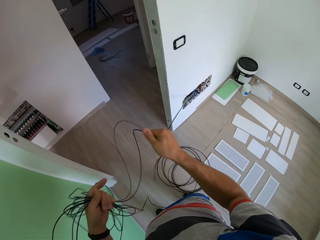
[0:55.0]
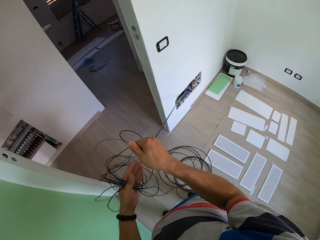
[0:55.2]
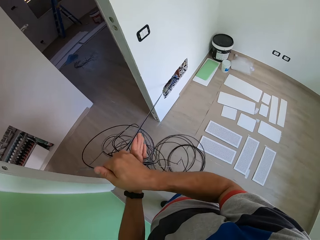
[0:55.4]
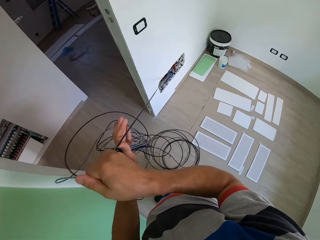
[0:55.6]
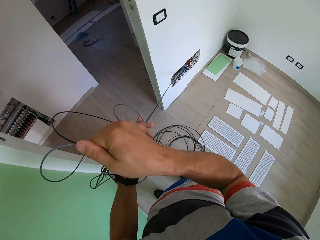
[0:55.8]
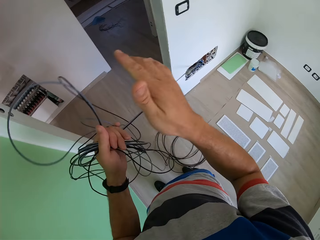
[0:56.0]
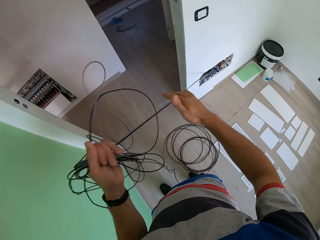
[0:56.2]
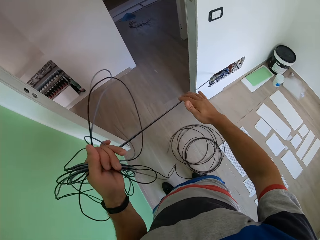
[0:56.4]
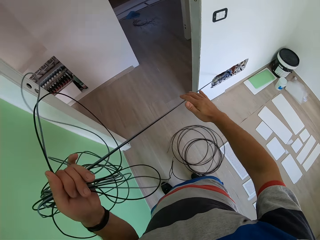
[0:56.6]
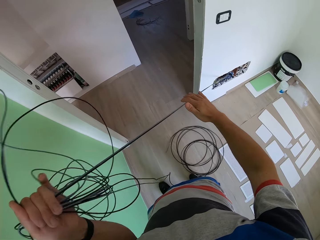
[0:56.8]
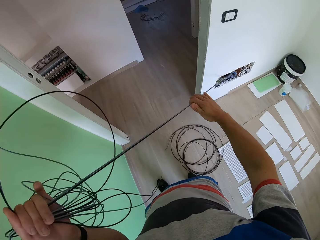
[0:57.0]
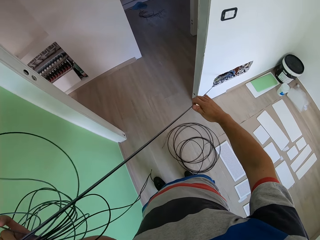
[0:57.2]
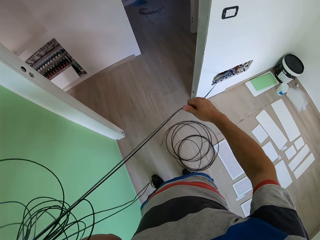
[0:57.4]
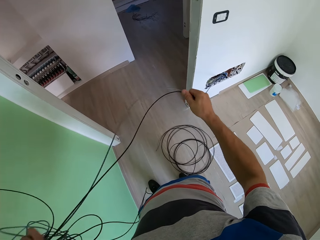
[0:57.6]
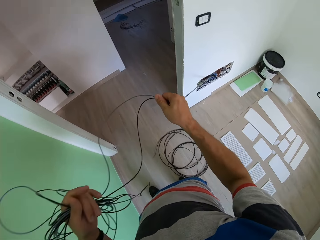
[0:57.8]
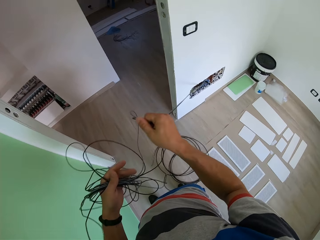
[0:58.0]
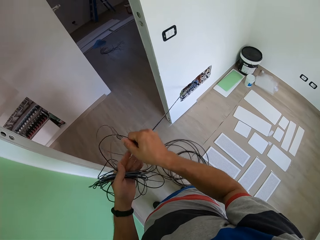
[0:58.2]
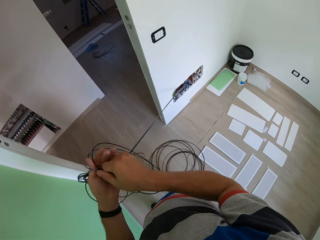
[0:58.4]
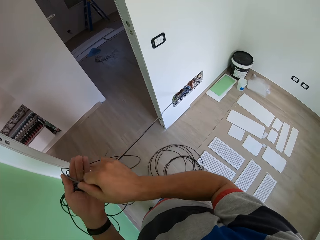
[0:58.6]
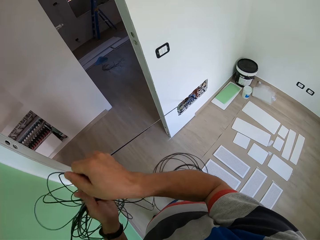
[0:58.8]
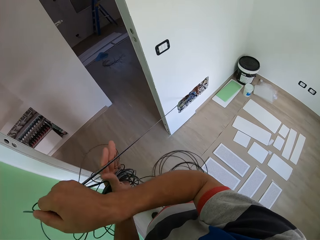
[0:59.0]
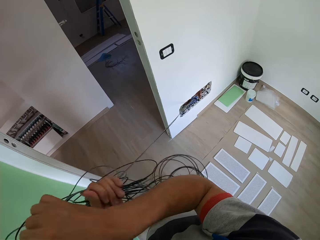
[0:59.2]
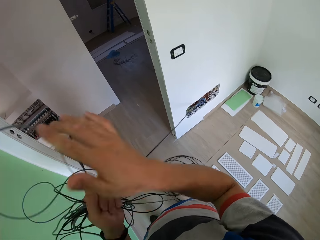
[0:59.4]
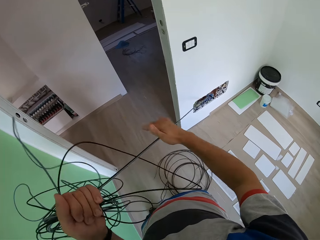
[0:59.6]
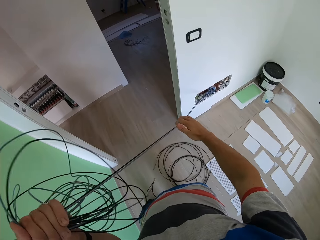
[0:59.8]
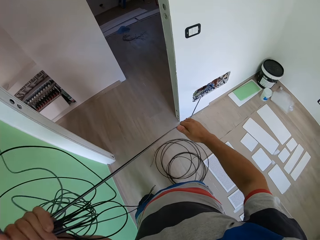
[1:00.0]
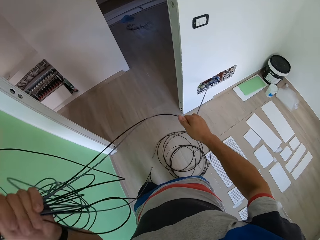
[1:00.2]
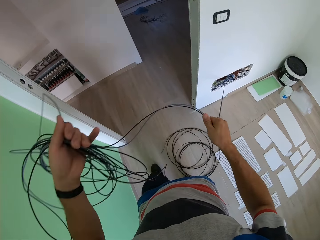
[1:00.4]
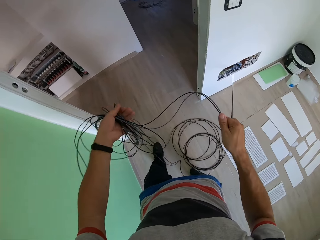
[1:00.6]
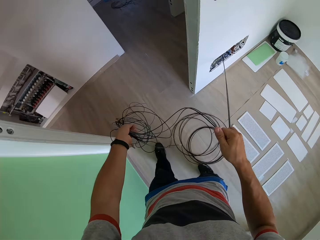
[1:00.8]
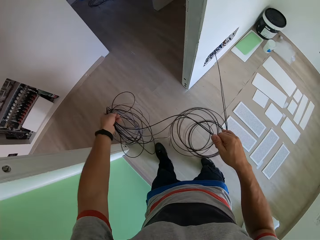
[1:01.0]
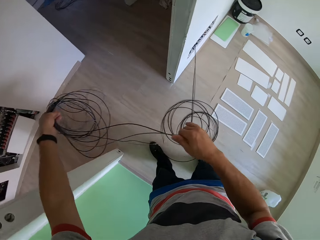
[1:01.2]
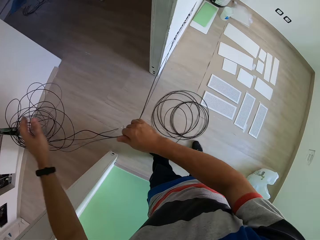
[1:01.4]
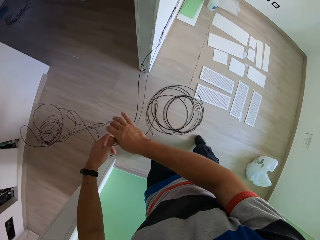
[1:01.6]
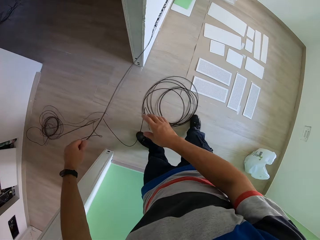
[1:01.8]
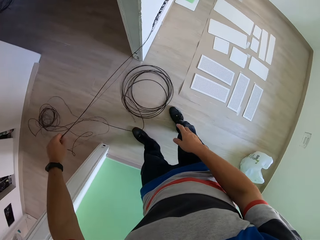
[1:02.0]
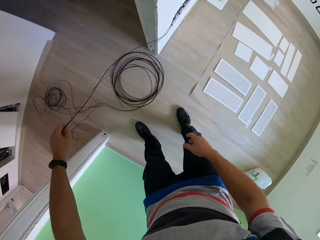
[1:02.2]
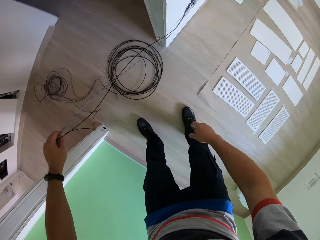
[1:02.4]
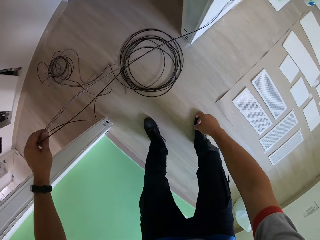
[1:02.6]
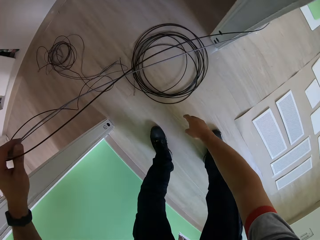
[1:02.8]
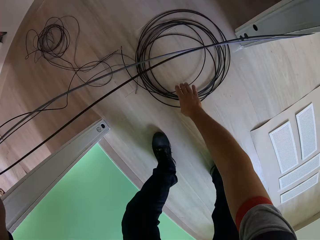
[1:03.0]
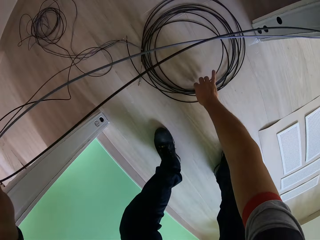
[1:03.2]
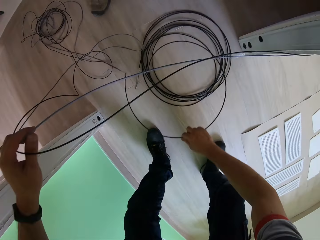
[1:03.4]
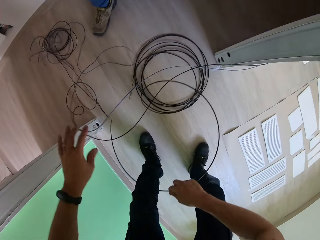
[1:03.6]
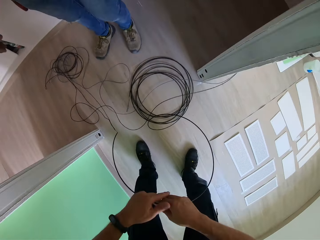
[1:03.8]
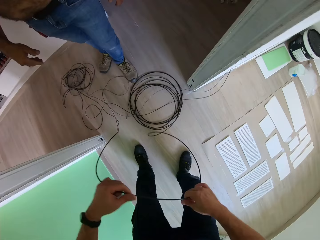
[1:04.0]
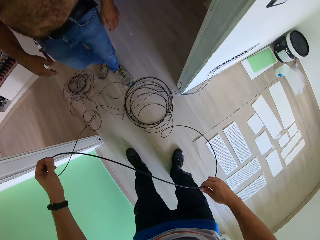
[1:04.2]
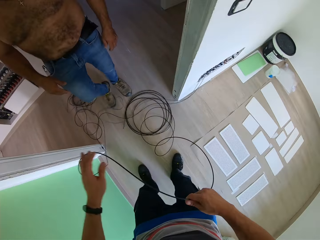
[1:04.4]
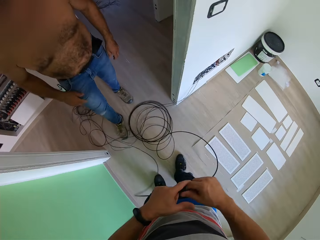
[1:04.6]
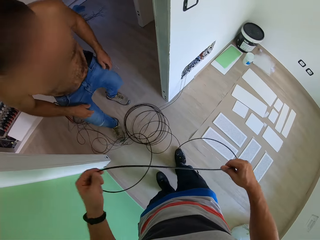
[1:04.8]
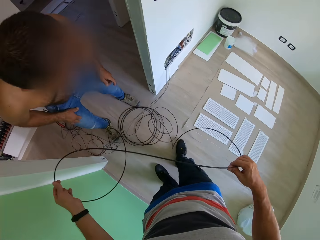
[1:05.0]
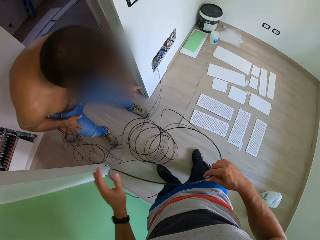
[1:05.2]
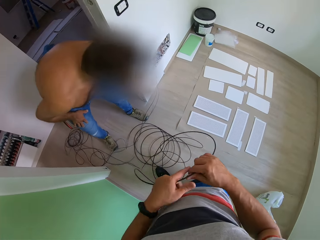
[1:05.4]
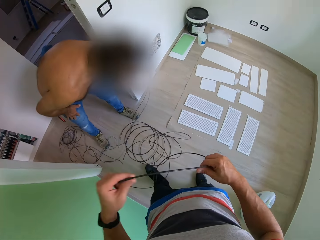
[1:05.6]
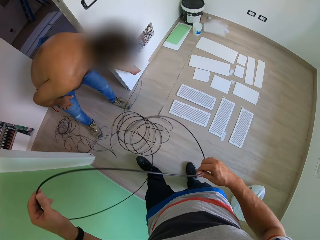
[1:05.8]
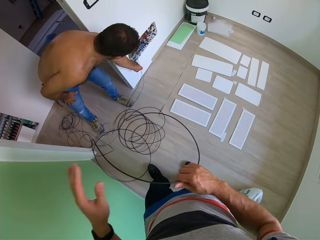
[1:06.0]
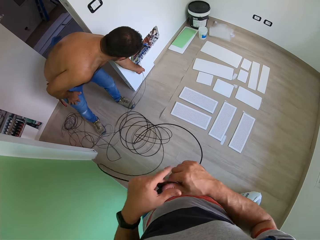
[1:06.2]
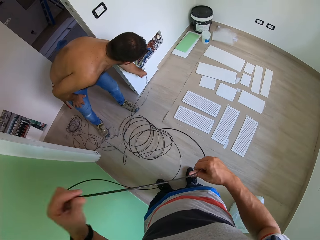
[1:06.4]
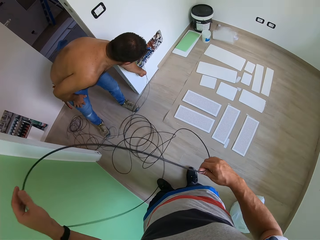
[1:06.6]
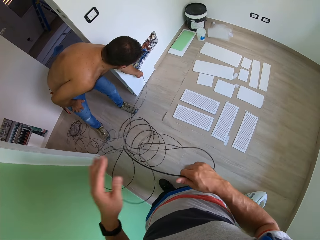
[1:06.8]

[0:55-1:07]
The camera wearer coils a wire with his hands. He pulls out the wire from a wall. He picks up the wire from the floor. A man walks around a room.

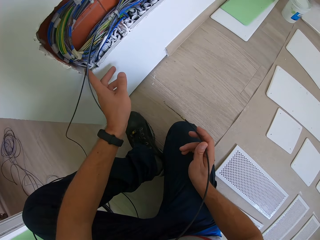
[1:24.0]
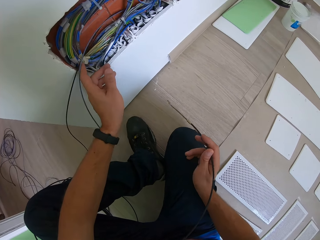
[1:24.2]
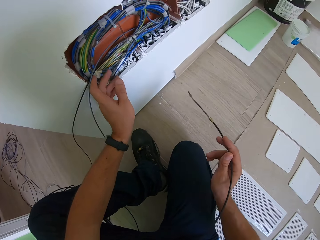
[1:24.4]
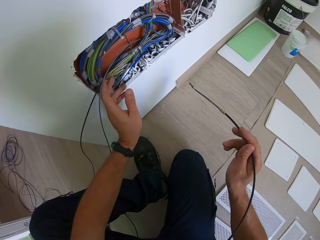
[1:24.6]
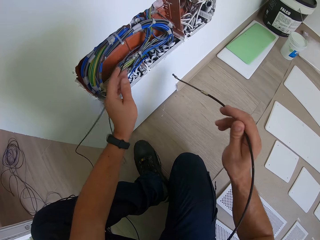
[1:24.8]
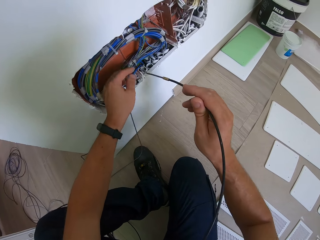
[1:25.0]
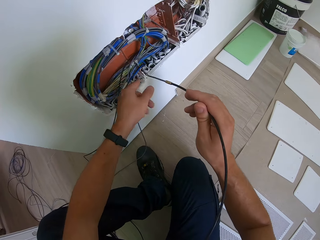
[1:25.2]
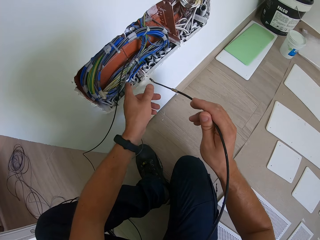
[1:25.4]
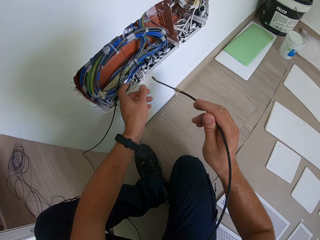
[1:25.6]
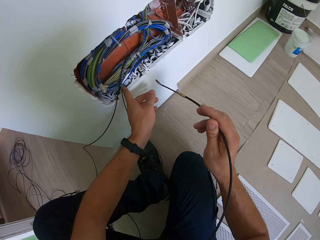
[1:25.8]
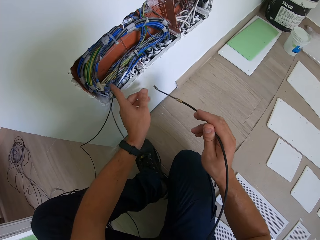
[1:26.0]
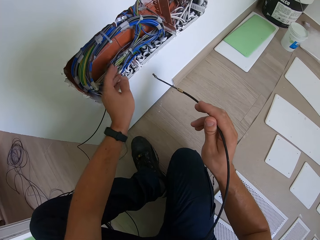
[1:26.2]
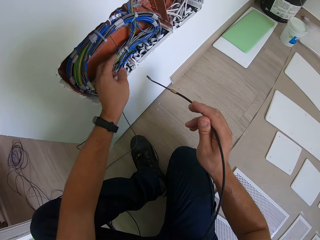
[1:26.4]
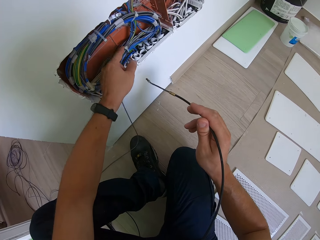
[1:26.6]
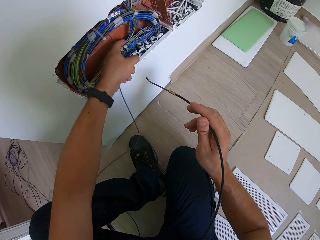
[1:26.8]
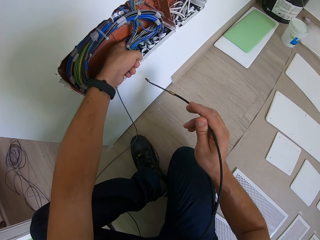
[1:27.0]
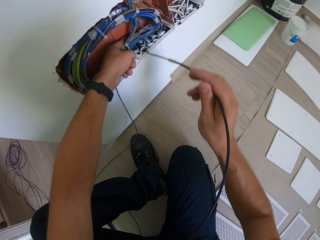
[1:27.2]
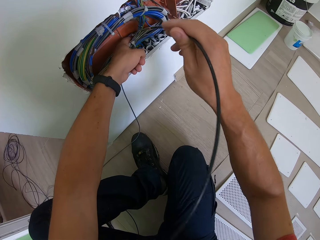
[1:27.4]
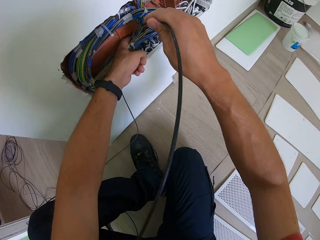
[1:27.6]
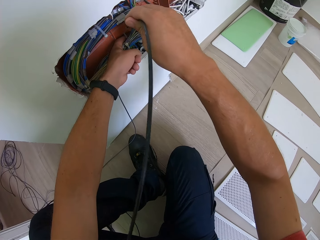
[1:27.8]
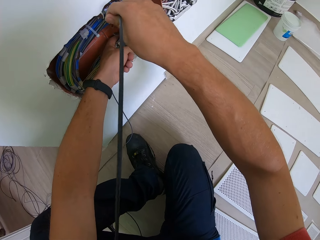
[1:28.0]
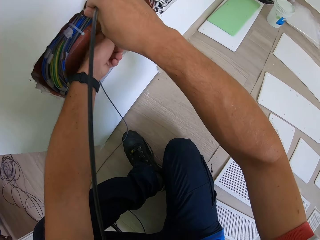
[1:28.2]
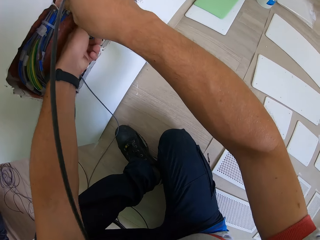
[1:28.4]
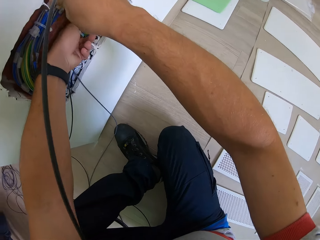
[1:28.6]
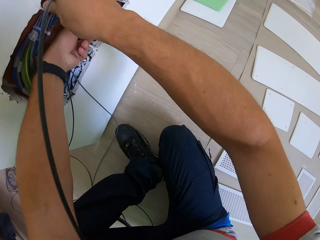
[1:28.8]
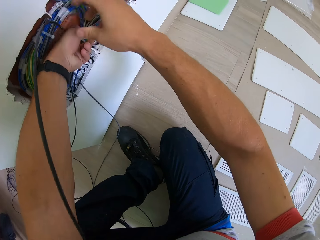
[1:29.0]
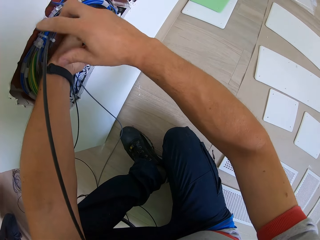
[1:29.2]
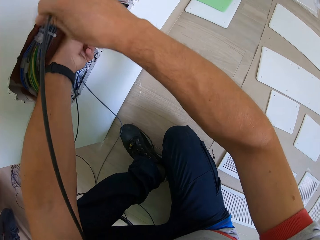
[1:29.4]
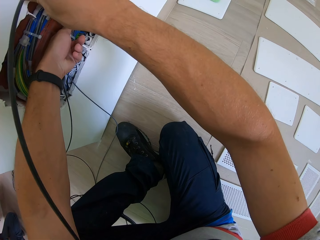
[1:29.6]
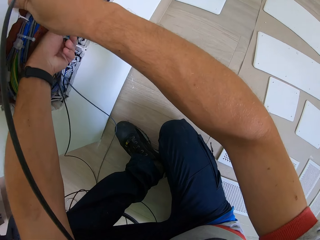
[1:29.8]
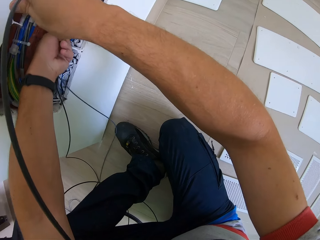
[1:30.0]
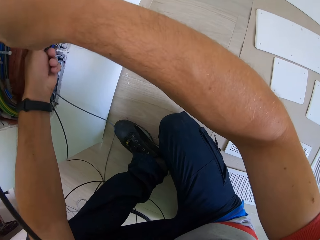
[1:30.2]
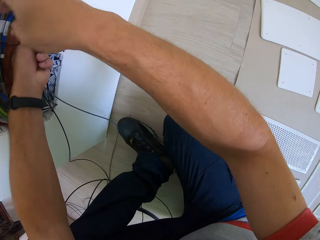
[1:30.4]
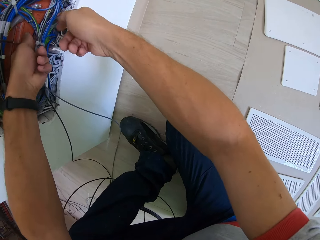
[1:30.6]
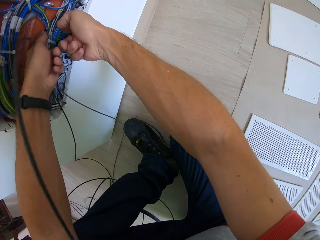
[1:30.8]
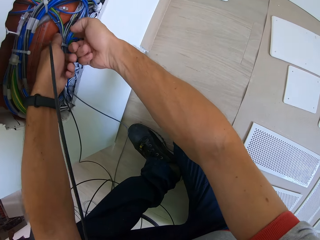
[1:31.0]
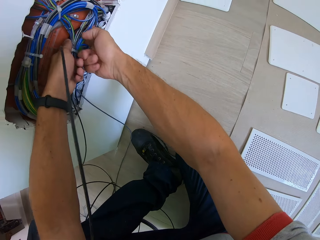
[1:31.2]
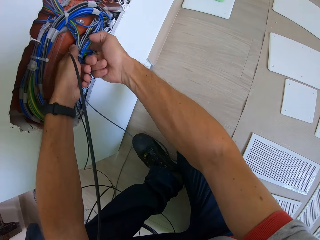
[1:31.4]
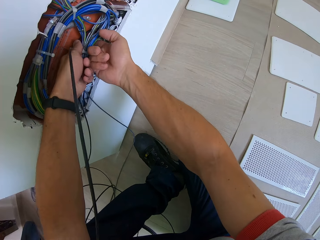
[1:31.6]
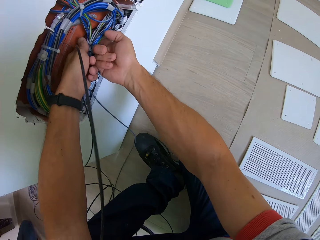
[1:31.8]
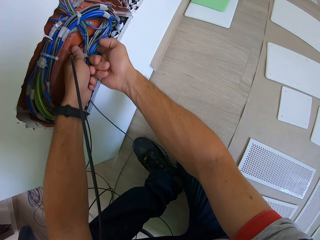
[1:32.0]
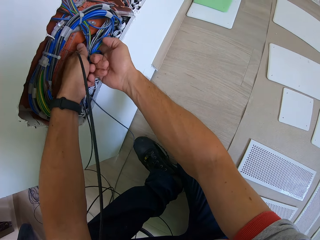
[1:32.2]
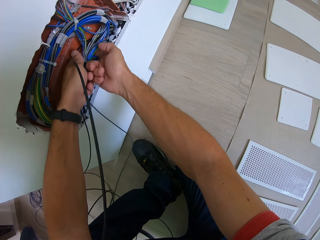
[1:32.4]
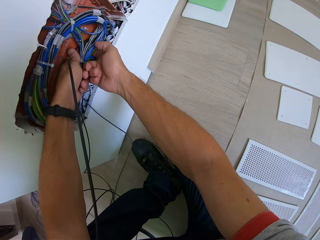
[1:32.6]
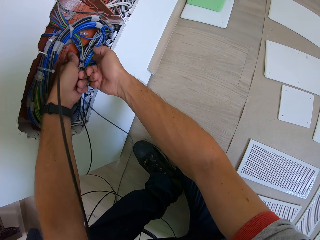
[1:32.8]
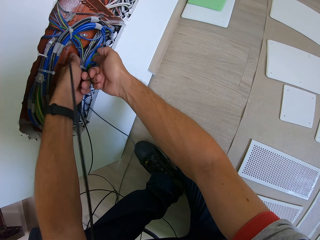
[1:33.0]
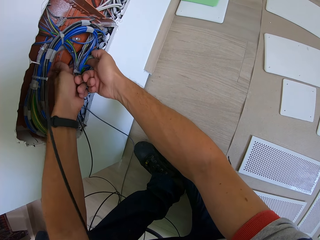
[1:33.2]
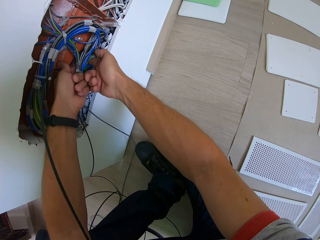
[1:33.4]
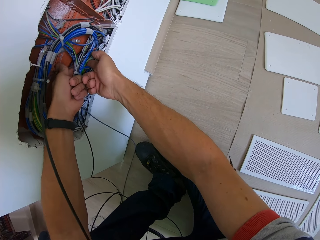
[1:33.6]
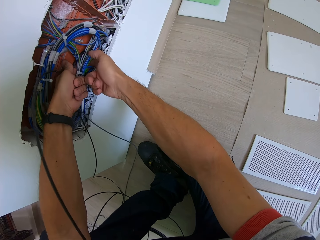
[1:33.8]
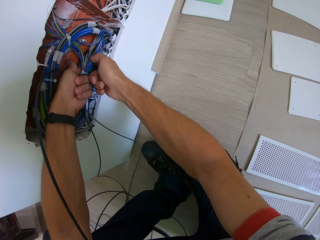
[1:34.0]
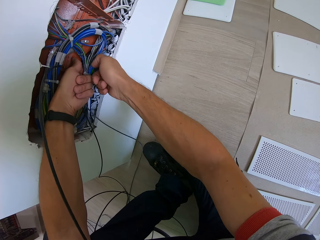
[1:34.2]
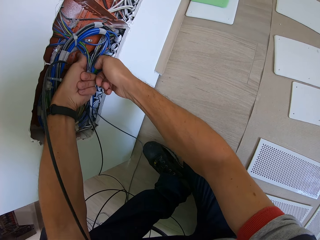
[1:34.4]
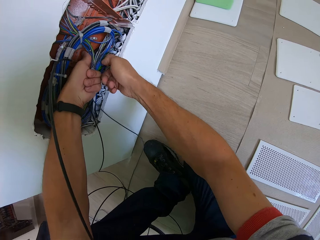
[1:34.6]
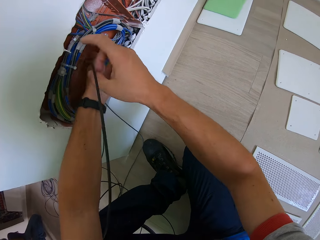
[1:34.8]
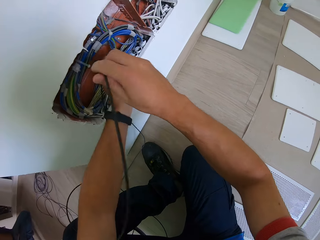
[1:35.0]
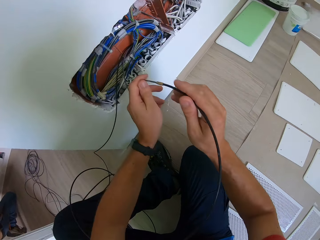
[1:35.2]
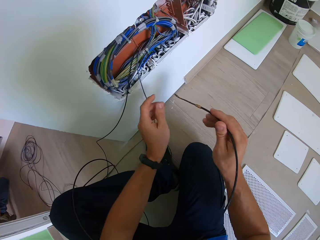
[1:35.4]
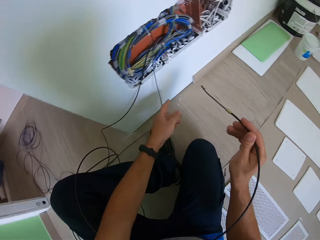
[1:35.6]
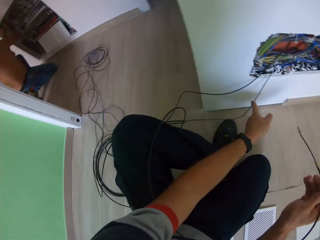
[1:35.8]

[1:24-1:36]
The camera wearer adjusts a wire on the wall. They insert the wire on the wall. They adjust the wire on the wall.
